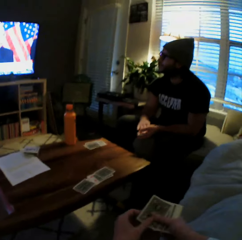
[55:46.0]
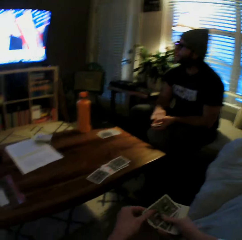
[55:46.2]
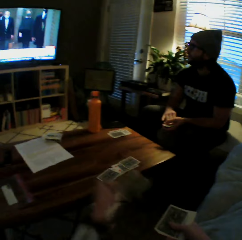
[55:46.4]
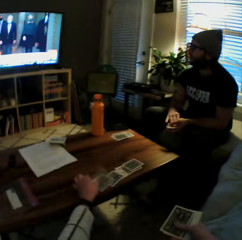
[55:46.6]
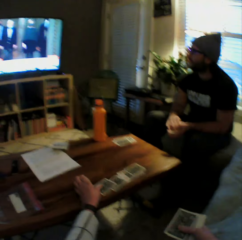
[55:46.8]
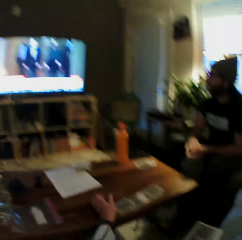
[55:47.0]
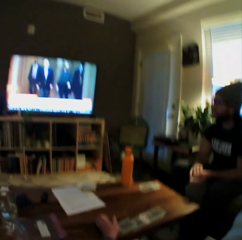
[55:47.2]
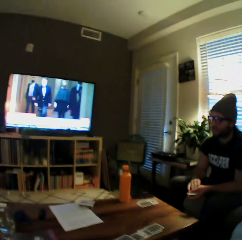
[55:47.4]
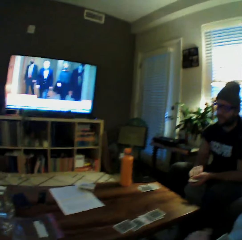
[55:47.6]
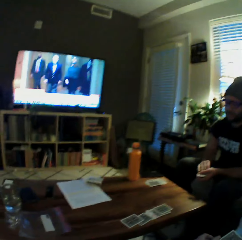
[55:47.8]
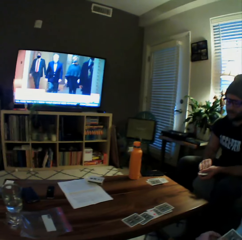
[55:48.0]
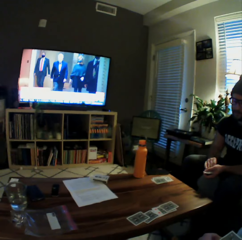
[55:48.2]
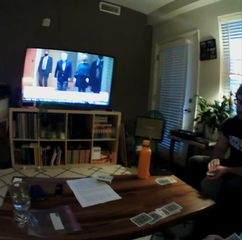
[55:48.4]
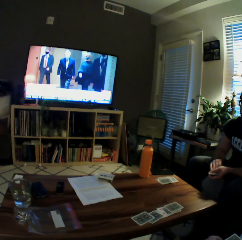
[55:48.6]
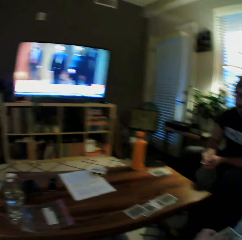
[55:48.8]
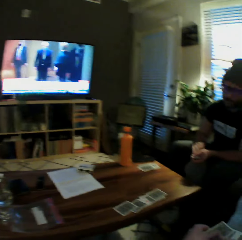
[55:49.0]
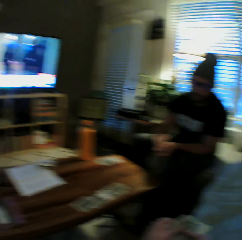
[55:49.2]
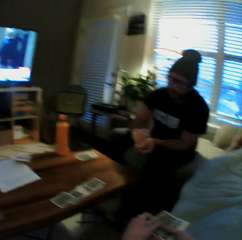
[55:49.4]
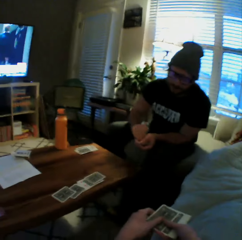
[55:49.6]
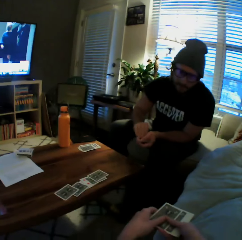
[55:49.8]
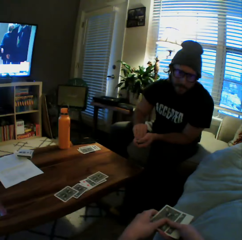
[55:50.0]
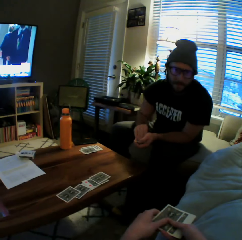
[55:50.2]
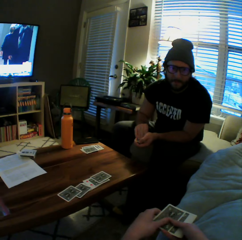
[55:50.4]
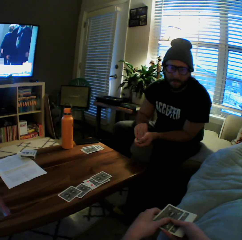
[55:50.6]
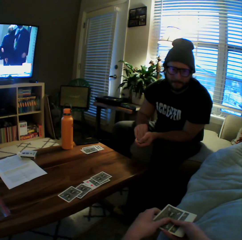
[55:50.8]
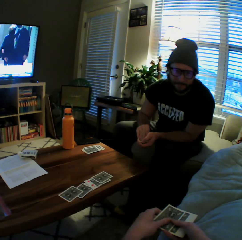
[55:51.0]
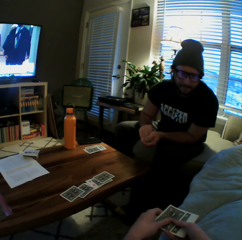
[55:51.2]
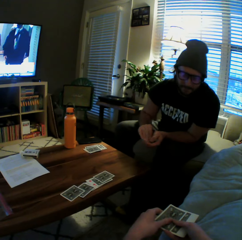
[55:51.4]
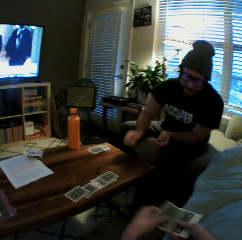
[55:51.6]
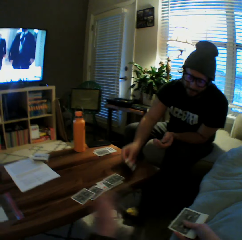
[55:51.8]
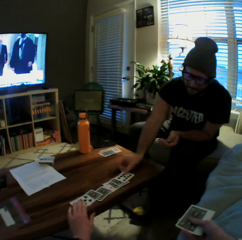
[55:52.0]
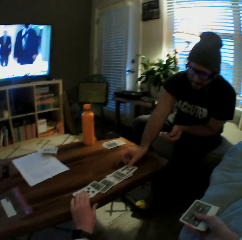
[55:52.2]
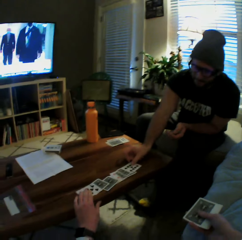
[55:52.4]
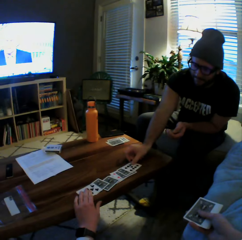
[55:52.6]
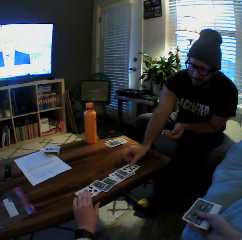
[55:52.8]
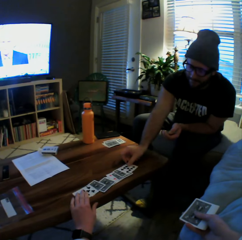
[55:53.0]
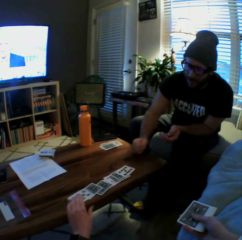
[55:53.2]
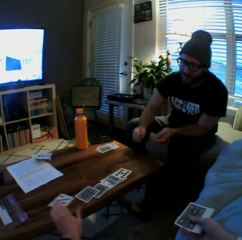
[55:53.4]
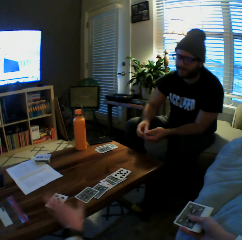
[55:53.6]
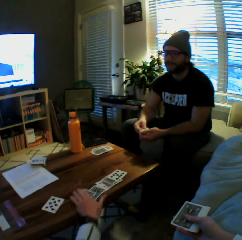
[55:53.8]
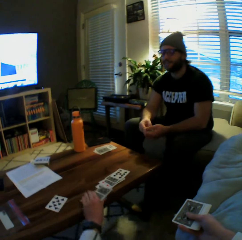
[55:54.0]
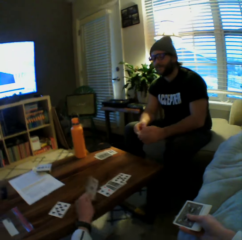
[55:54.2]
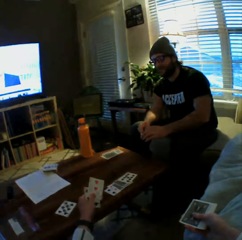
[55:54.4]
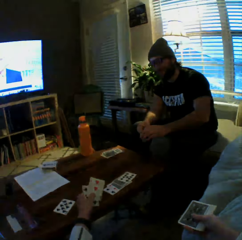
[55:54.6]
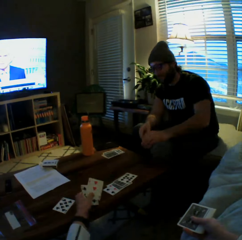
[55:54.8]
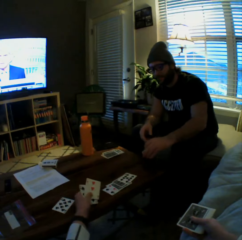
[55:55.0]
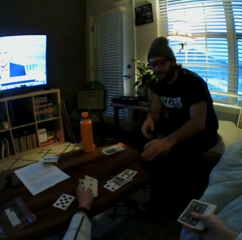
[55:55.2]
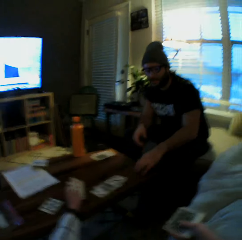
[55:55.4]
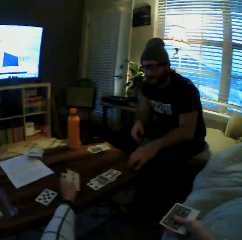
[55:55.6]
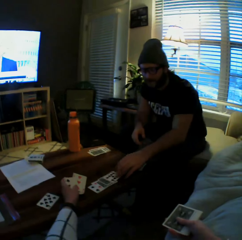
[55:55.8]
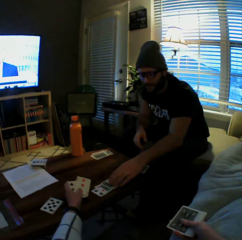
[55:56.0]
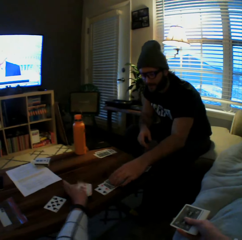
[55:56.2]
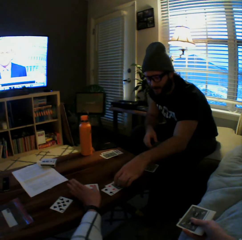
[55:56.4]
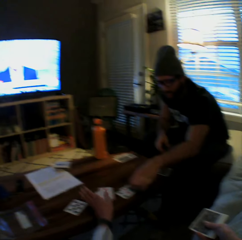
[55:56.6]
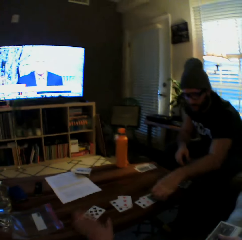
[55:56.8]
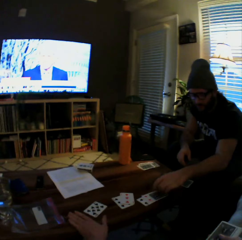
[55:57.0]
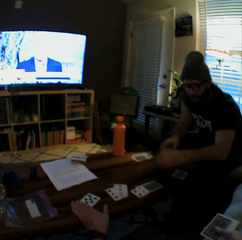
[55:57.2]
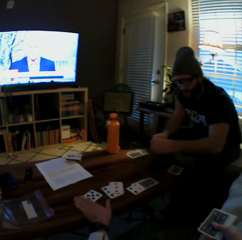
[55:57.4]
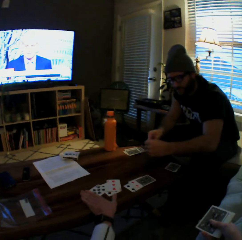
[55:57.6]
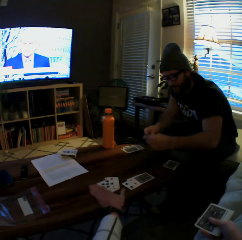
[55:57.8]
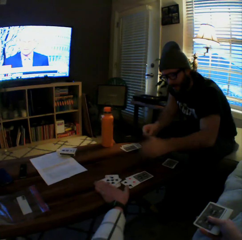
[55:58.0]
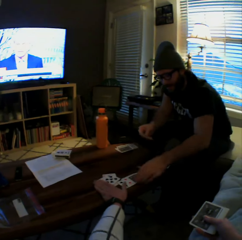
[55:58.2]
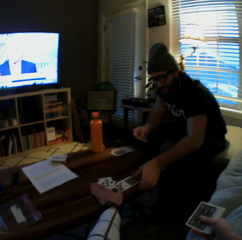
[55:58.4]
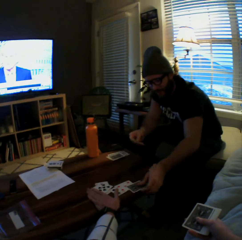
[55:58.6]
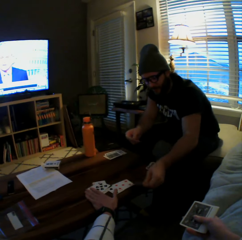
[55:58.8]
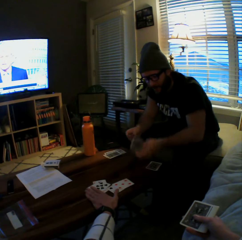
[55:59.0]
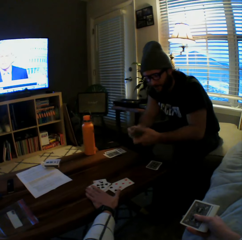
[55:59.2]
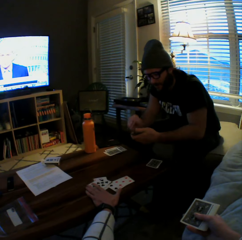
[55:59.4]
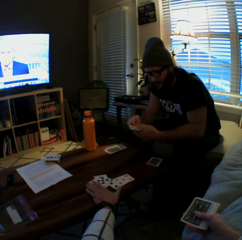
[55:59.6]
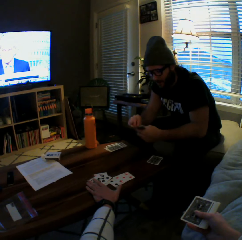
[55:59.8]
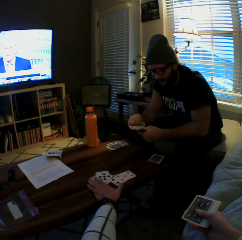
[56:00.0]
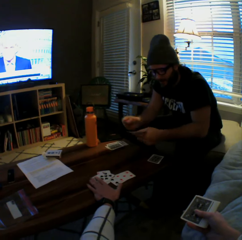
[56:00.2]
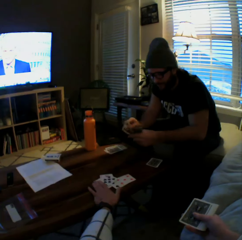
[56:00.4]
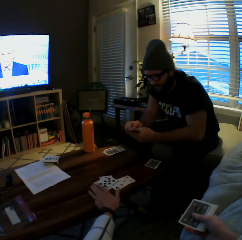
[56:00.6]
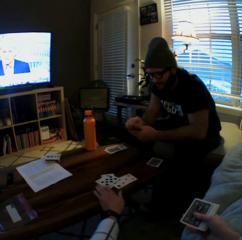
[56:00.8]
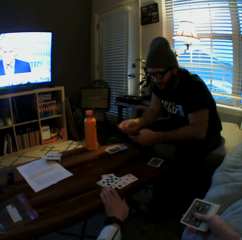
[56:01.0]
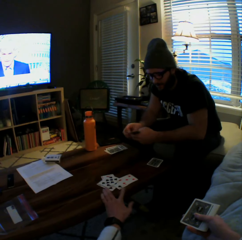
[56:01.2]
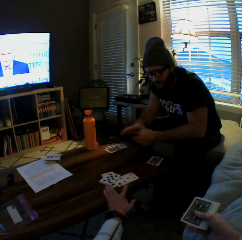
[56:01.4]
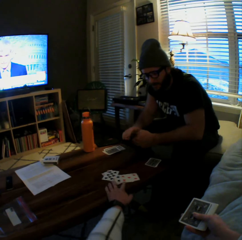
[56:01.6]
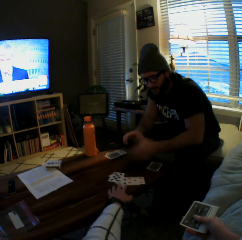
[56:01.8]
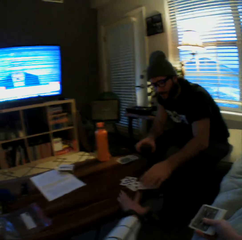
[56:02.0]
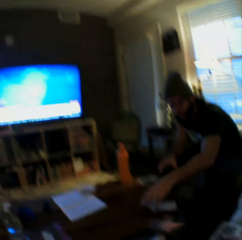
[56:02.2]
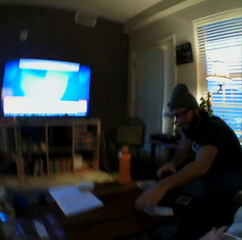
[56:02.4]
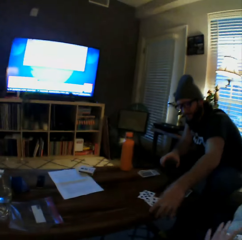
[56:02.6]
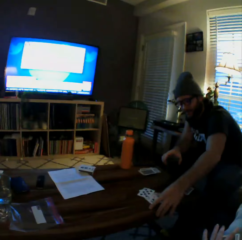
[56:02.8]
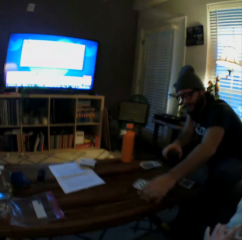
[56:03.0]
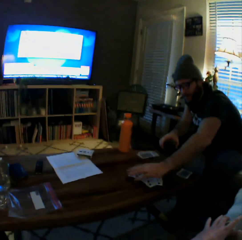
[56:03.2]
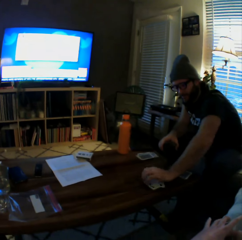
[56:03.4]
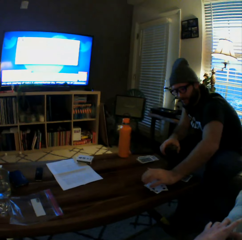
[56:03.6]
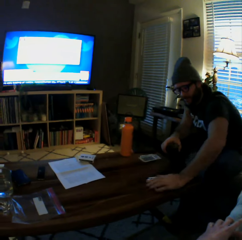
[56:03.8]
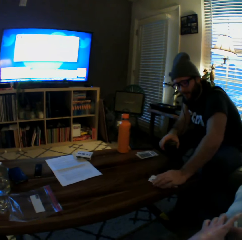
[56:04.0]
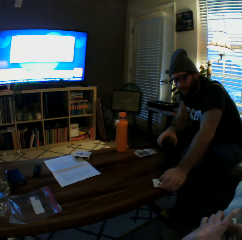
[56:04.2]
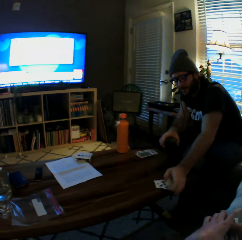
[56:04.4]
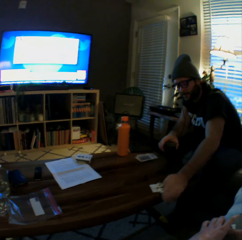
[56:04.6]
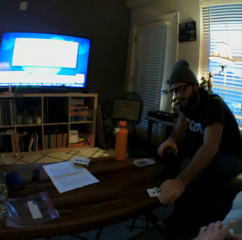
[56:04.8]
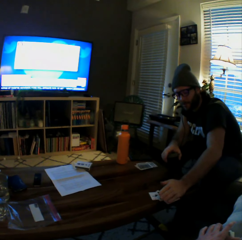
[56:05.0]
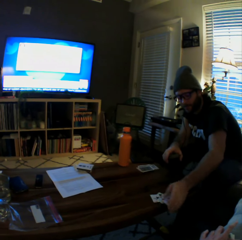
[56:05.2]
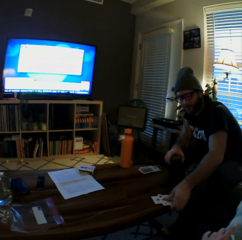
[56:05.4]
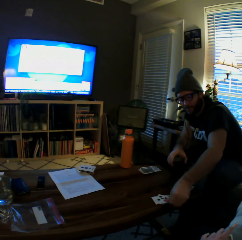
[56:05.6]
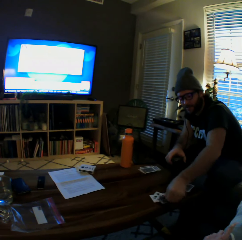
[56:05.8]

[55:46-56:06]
The camera wearer plays another card on the table with her left hand. The man plays another card on the table with his left hand. The camera wearer plays another card on the table with her left hand. She moves the card on the table, picks the cards from the table with her left hand, and turns the cards. The man drops a card. The camera wearer drops the cards on the table with her left hand and adjusts the cards on the table with her left hand. The man picks the cards from the table with his left hand and picks another card from the table with his left hand. The camera wearer moves the cards on the table with her left hand. The man gathers the cards on the table with his right hand.

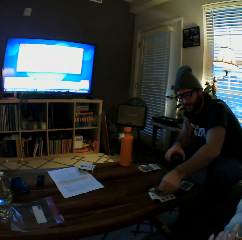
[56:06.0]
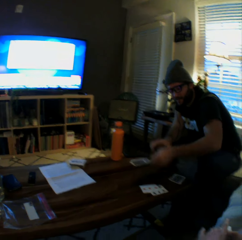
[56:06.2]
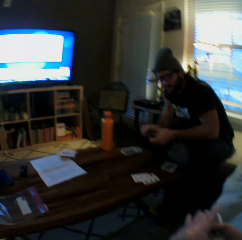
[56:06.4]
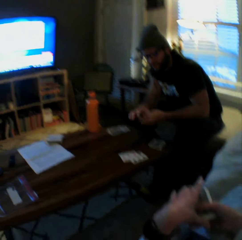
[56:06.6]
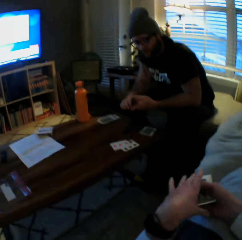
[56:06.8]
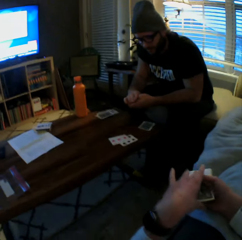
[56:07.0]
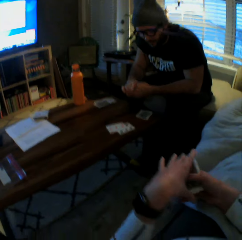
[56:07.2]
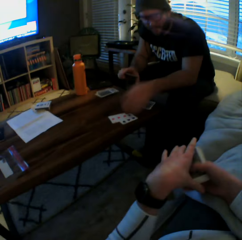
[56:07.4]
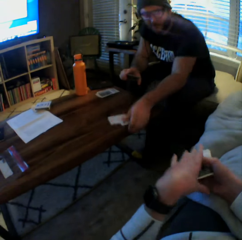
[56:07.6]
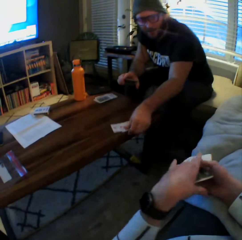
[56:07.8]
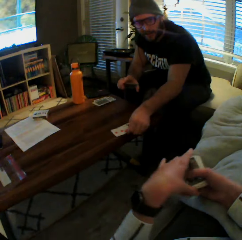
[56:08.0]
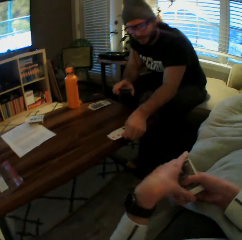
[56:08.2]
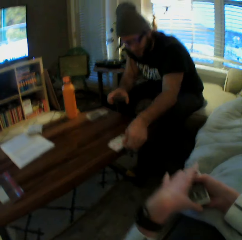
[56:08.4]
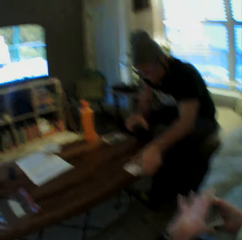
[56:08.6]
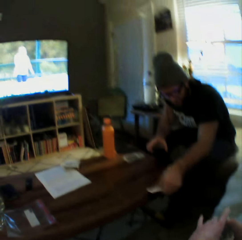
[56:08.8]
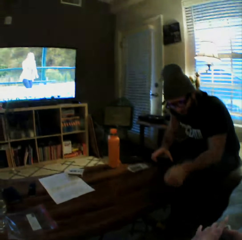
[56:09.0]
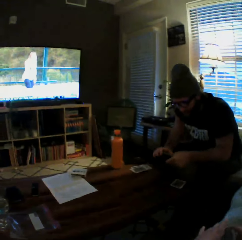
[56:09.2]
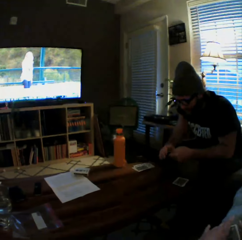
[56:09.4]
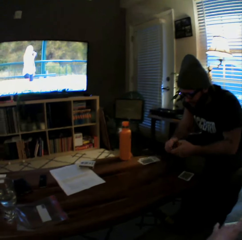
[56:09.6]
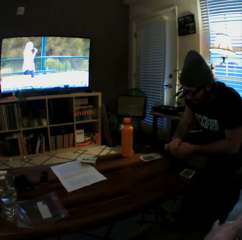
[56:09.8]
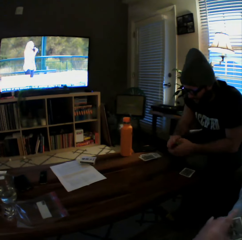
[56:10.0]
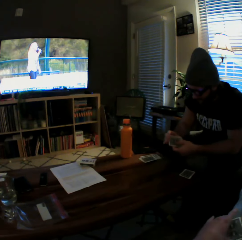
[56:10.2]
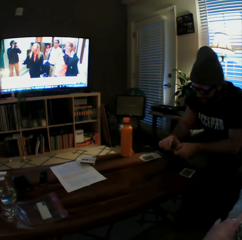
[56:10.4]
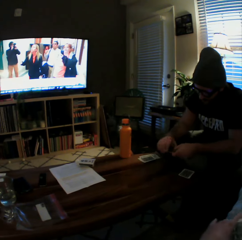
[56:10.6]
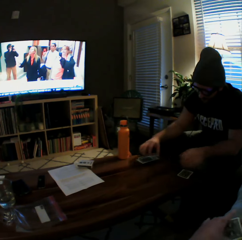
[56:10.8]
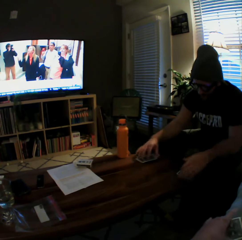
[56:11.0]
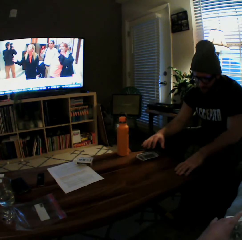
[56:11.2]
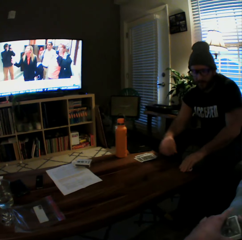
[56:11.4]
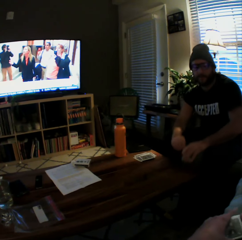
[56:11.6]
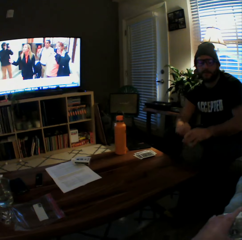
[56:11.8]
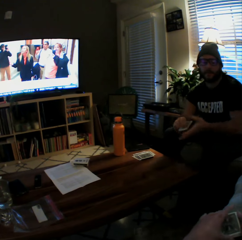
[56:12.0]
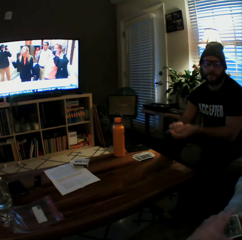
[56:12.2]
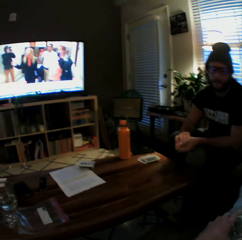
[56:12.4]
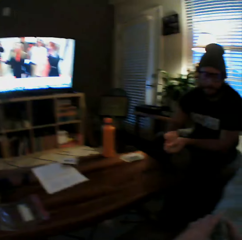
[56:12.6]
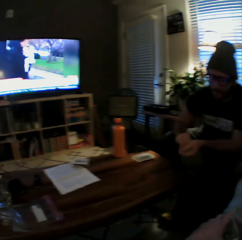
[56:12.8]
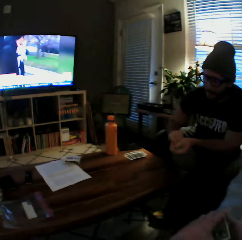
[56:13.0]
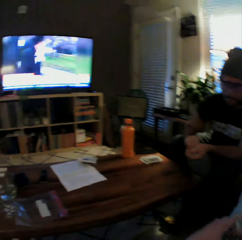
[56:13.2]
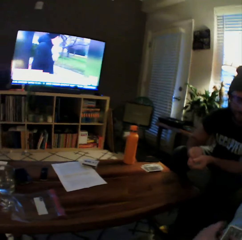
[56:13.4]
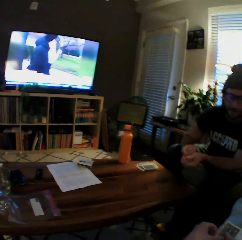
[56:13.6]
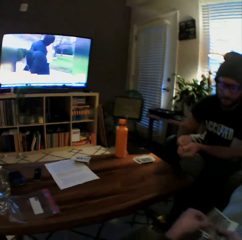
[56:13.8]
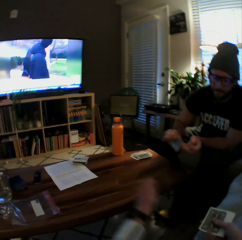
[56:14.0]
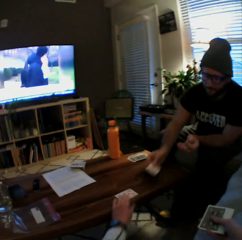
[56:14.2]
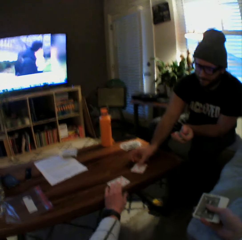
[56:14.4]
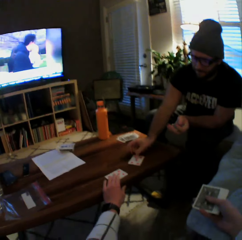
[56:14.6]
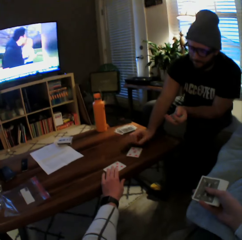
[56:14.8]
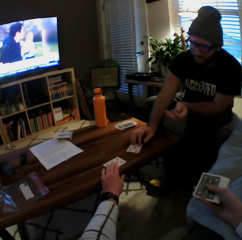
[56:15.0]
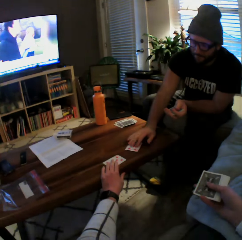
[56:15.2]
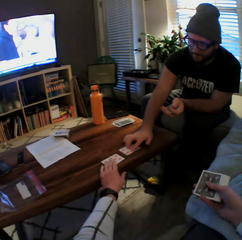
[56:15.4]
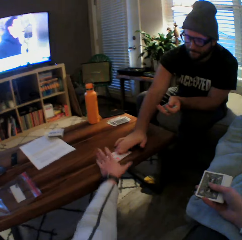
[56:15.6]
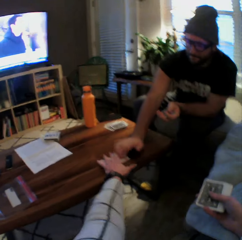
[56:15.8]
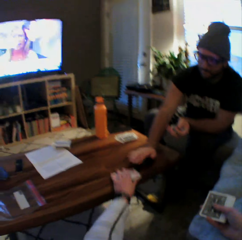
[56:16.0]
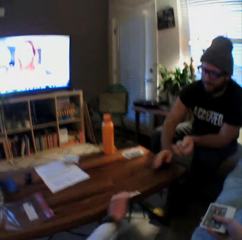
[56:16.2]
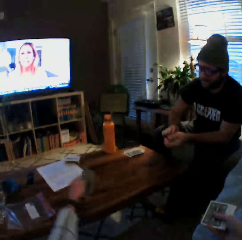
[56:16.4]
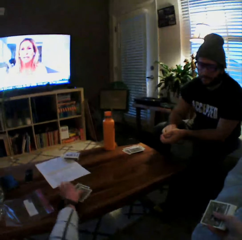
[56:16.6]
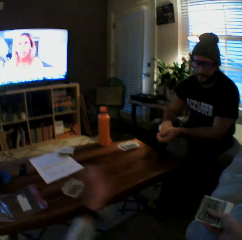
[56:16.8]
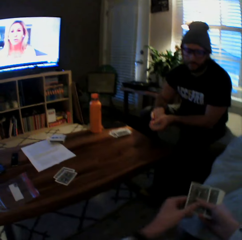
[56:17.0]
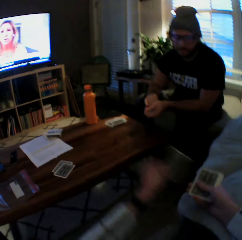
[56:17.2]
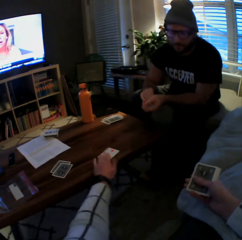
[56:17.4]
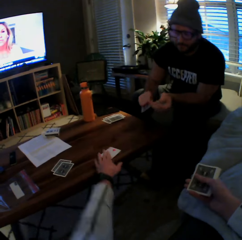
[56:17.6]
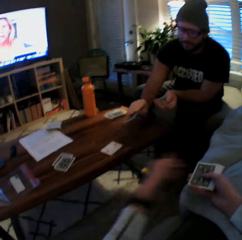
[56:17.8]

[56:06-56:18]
The man picks the card from the table with his right hand. The man picks the cards from the table with his right hand, drops the cards on the table with his left hand, and picks the cards from the table with his right hand. The camera wearer plays another card on the table with her left hand. The man plays another card on the table with his left hand and moves the cards on the table with his left hand. The camera wearer picks the cards from the table with her left hand and drops the cards on the table with her left hand.
